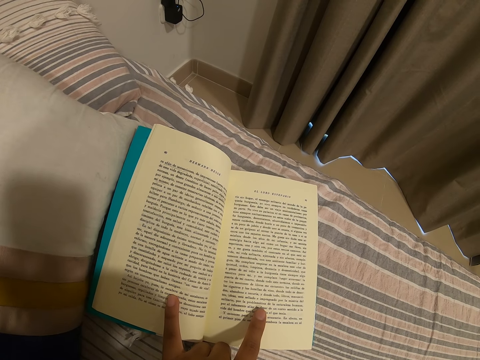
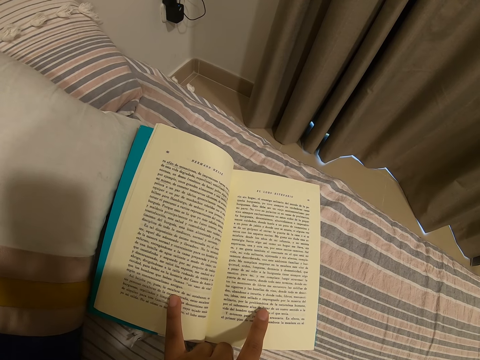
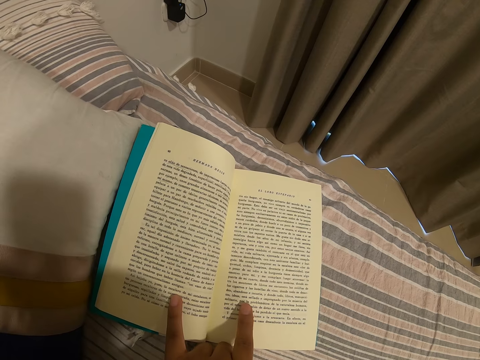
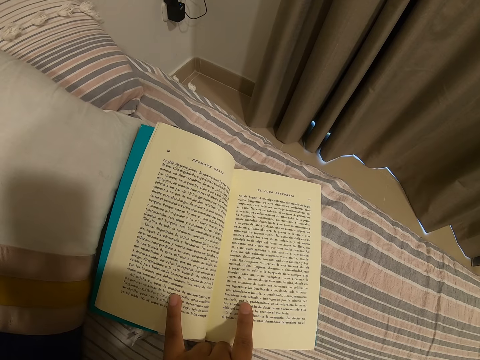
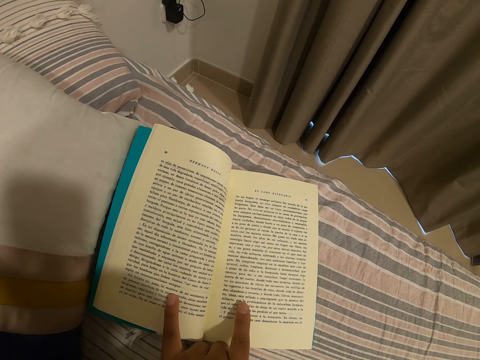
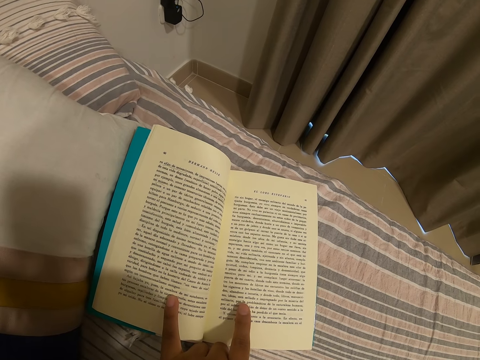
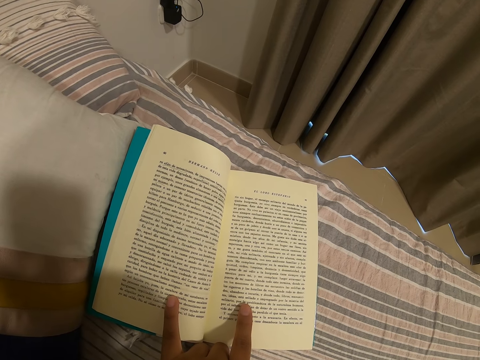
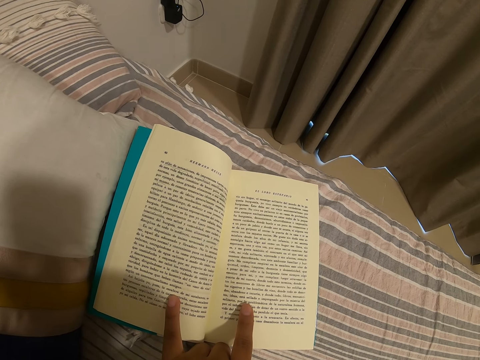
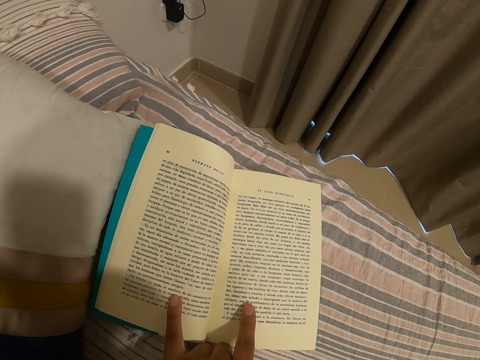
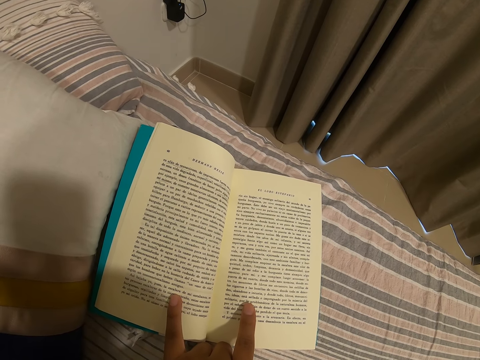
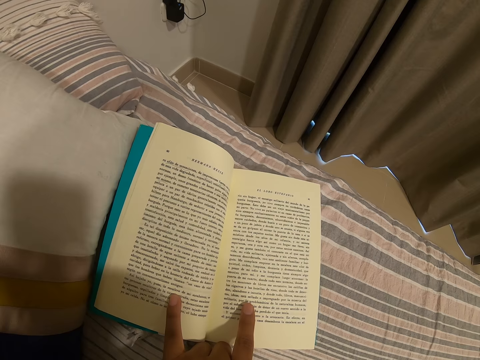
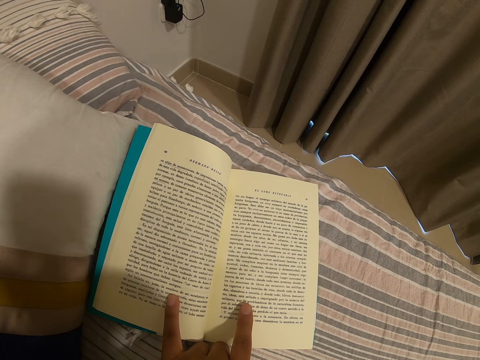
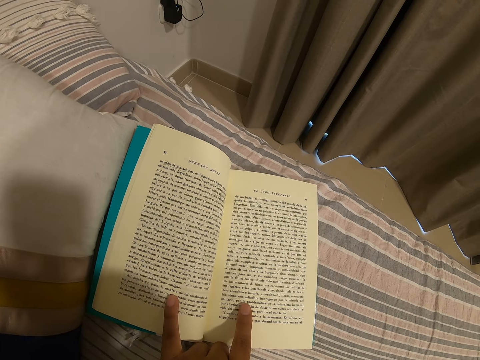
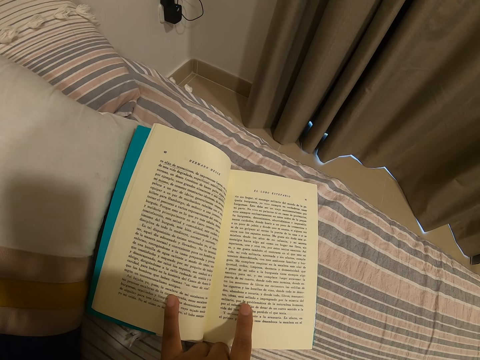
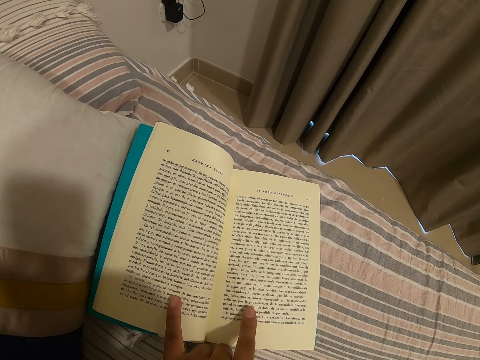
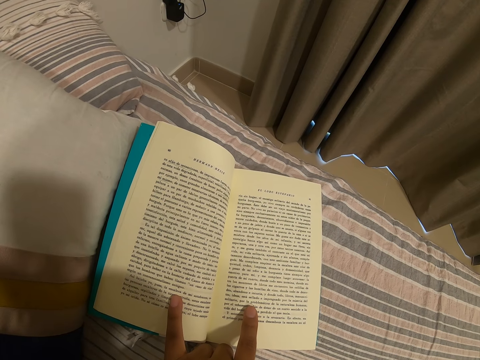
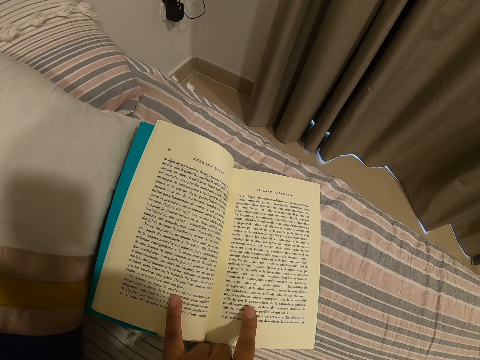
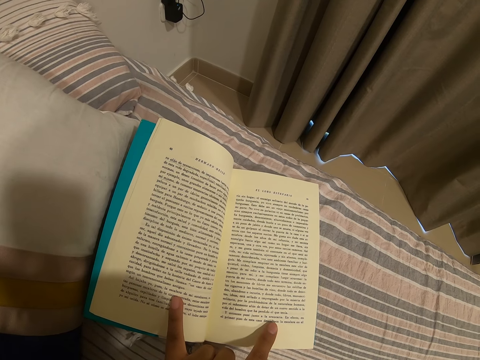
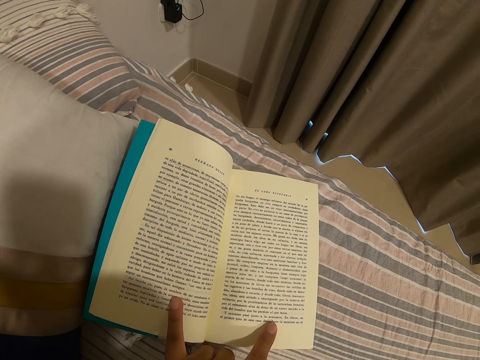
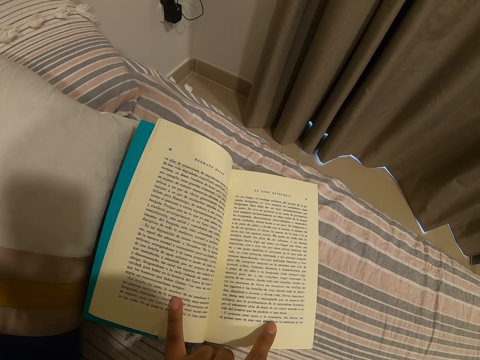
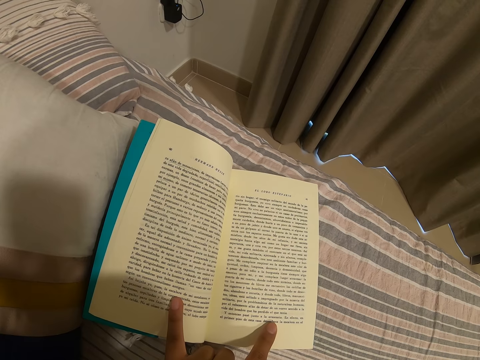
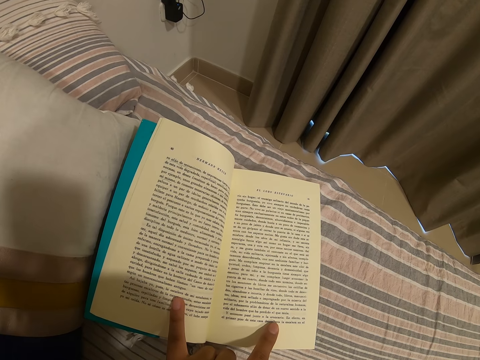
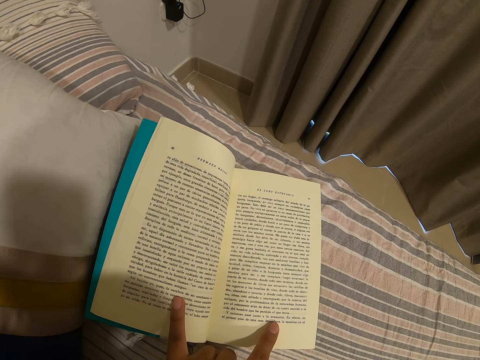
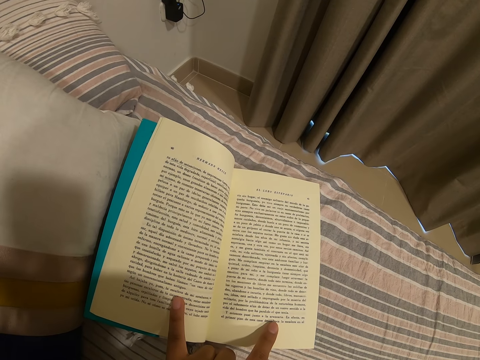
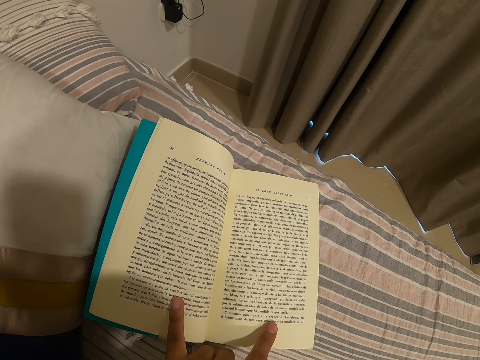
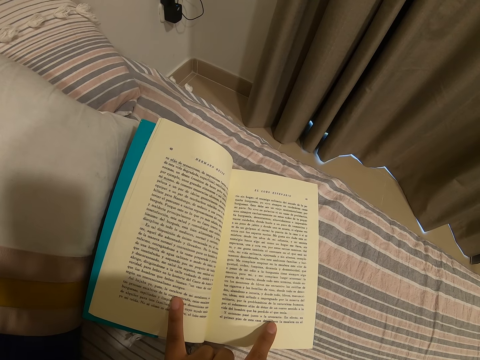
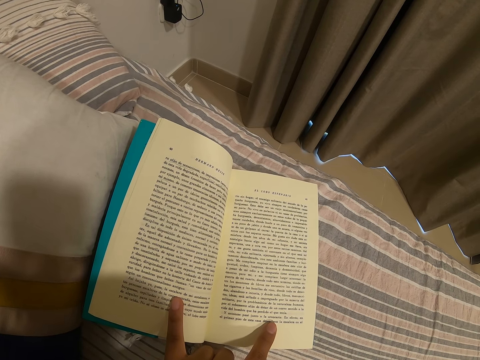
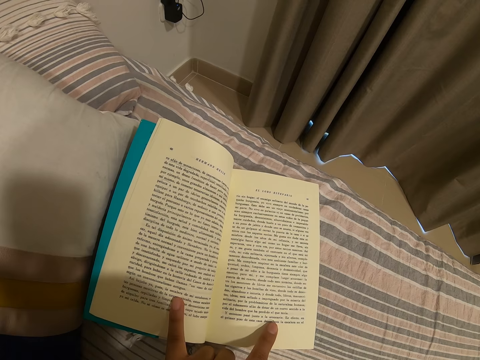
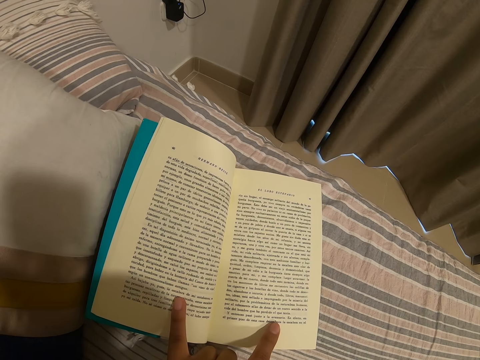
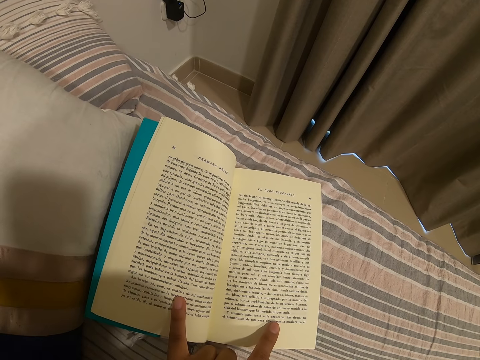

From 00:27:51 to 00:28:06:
The camera wearer touches the book with his hands. He moves a finger.

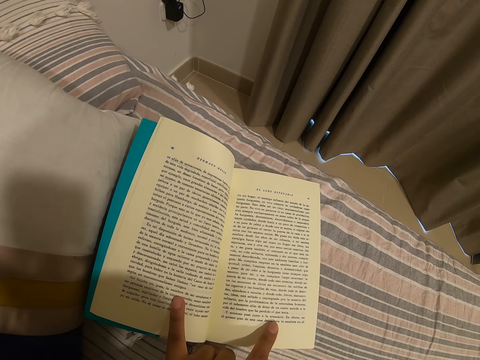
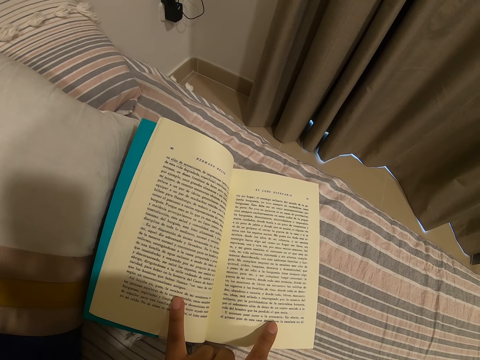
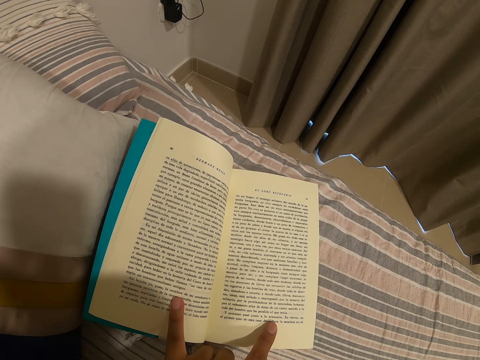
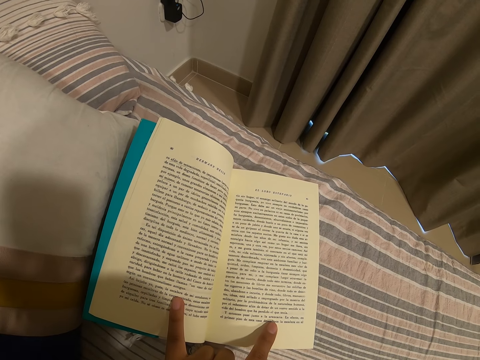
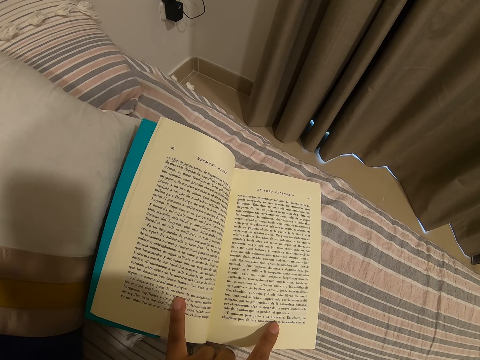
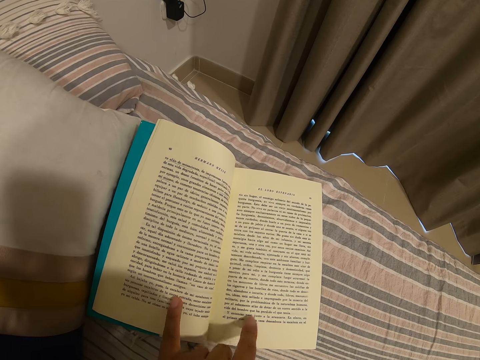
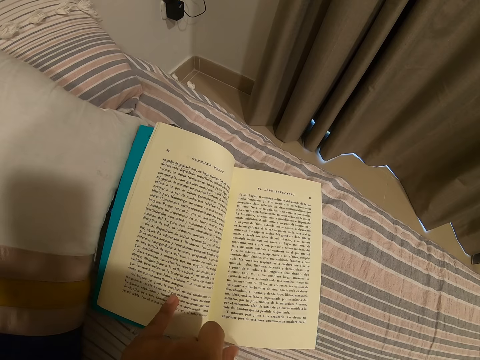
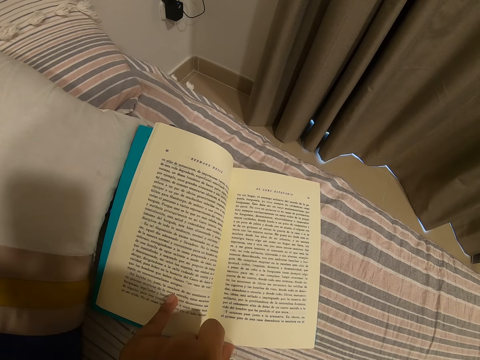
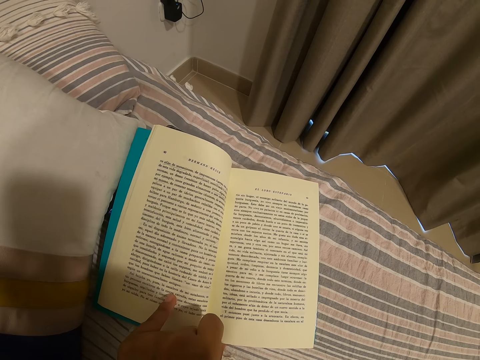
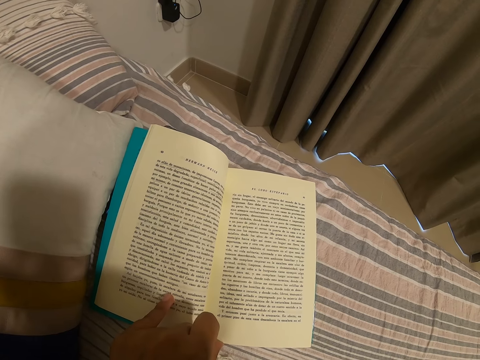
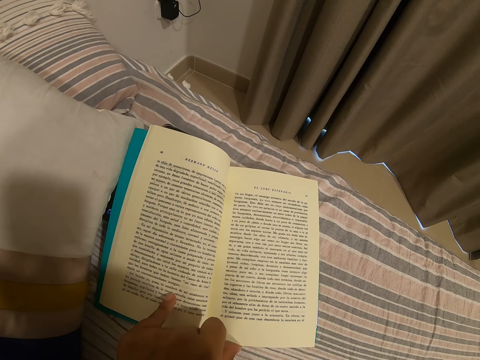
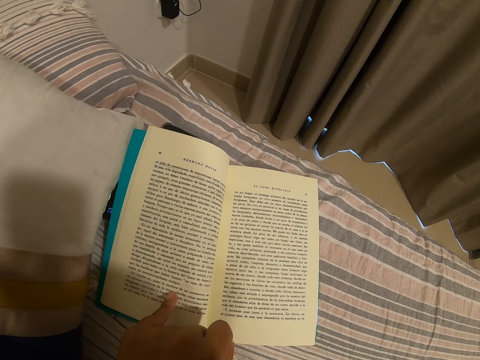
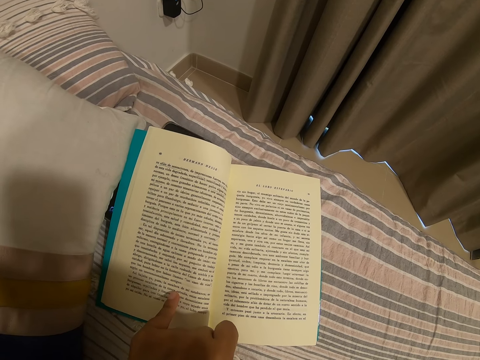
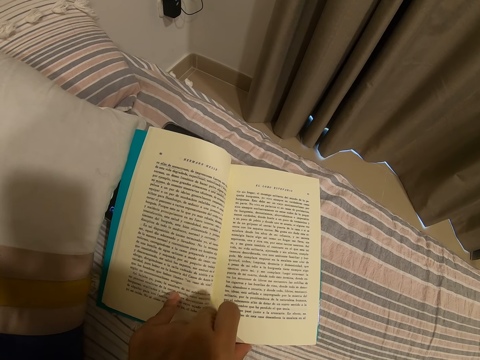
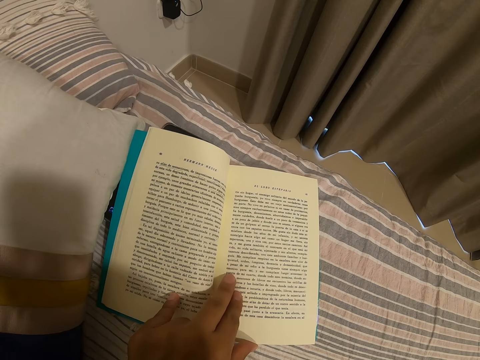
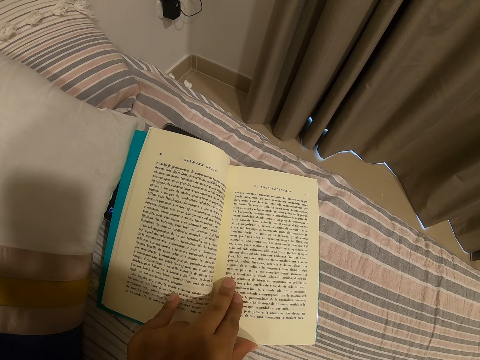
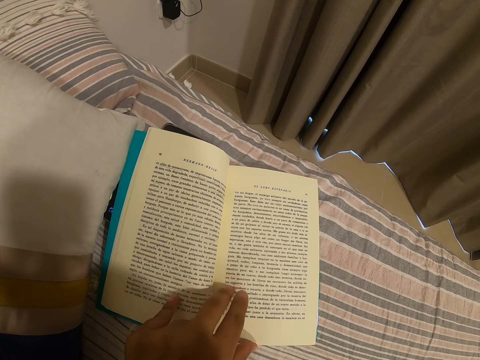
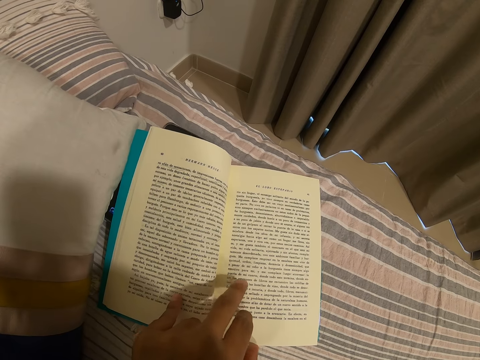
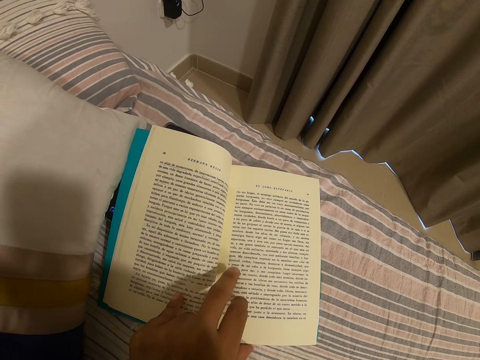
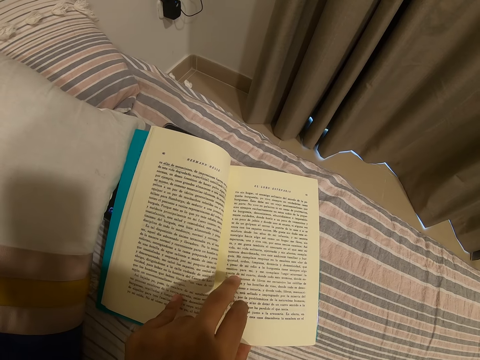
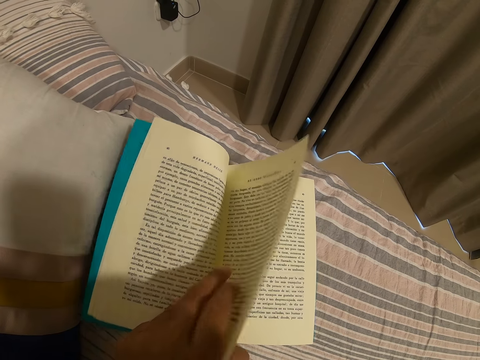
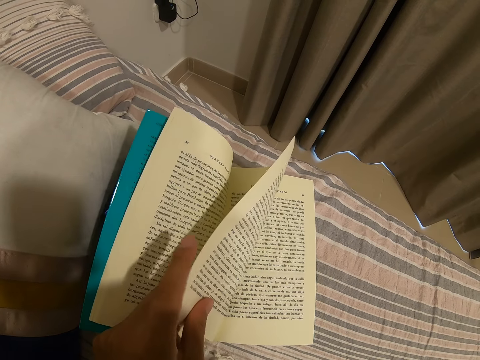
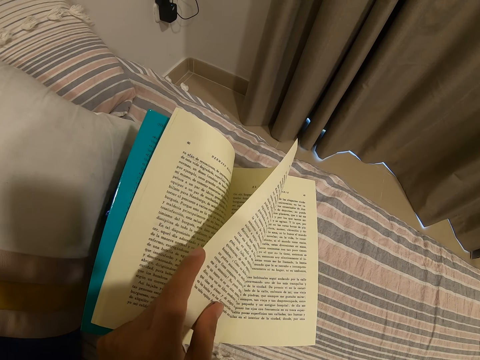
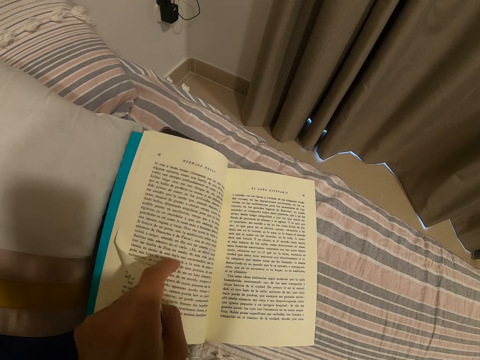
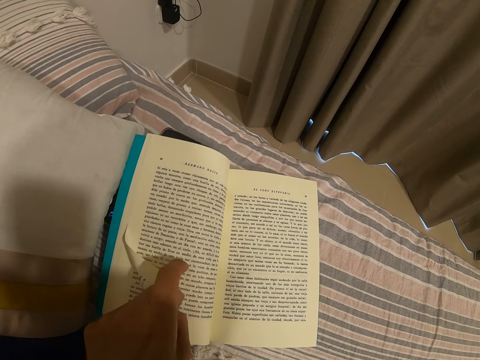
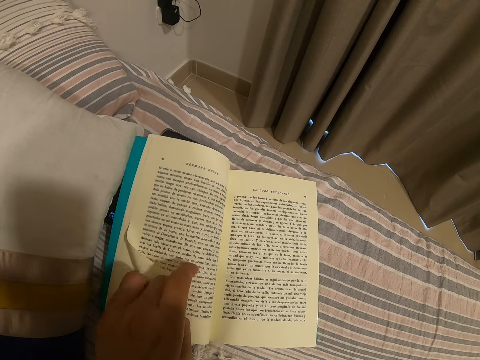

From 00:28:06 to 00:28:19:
The camera wearer folds a finger. They touch the pages of the book with 3 fingers. They lift up two fingers from the book page. They flip a page of the book.
